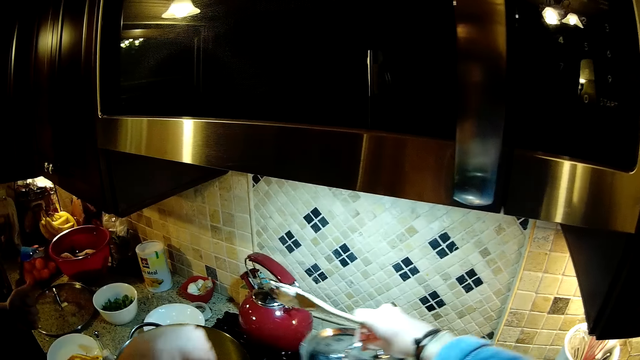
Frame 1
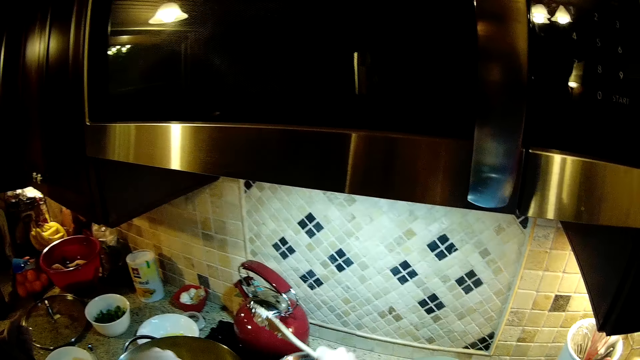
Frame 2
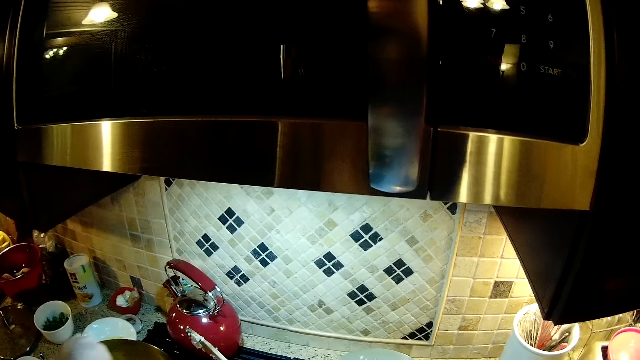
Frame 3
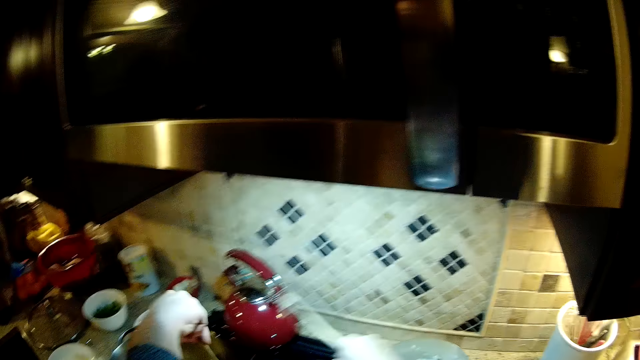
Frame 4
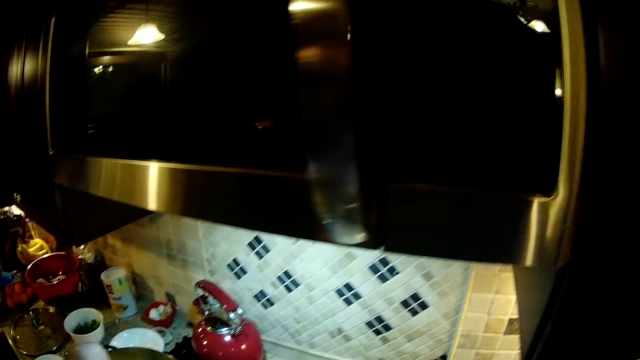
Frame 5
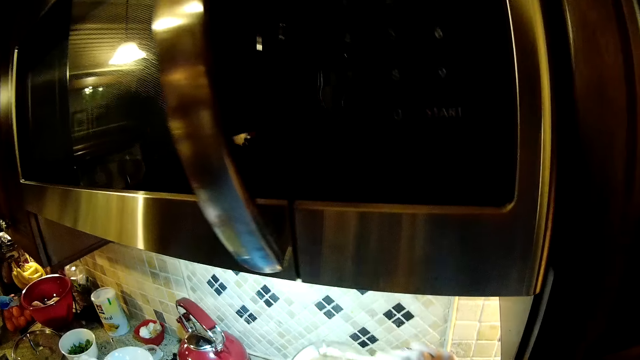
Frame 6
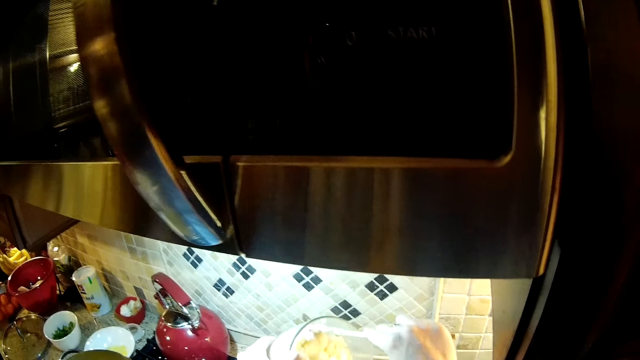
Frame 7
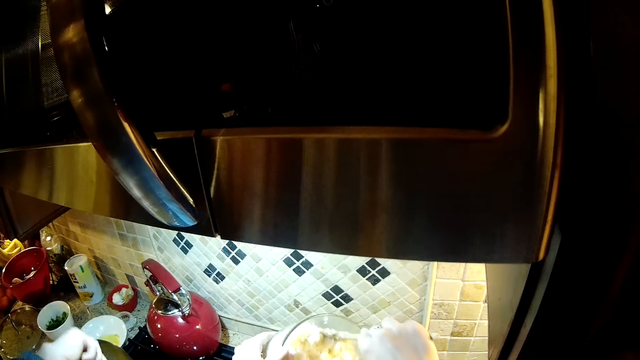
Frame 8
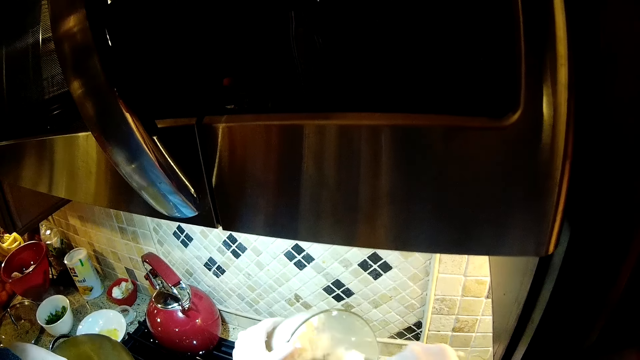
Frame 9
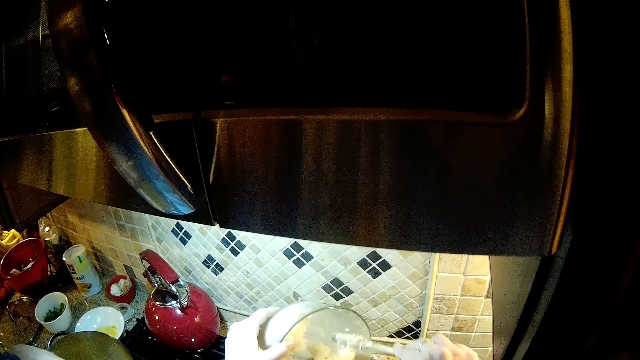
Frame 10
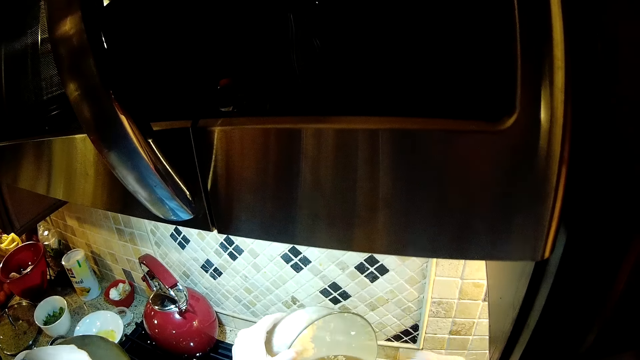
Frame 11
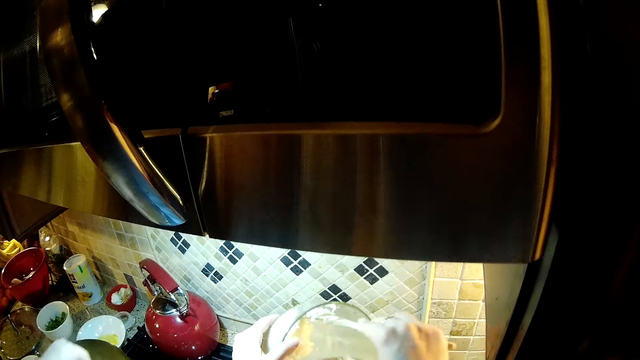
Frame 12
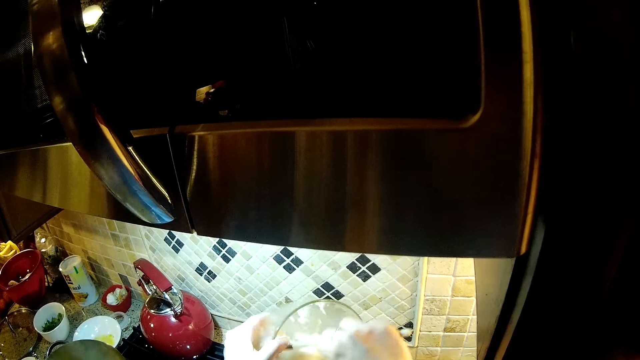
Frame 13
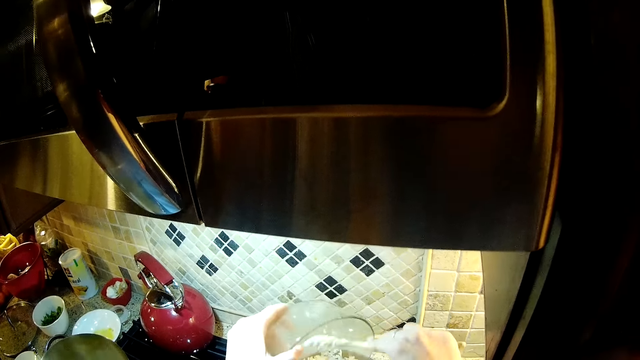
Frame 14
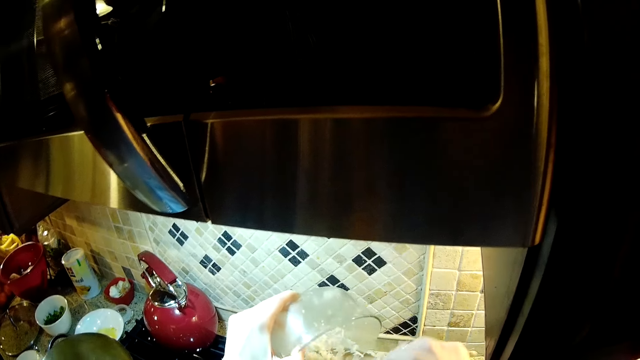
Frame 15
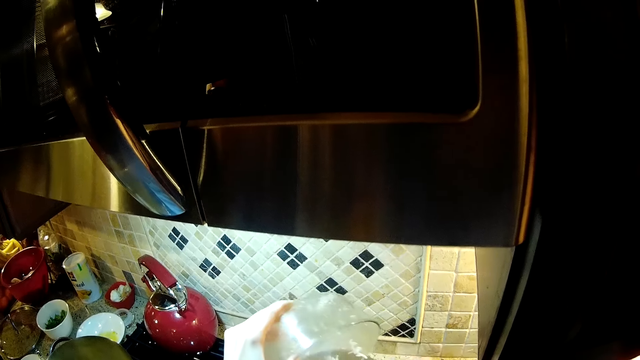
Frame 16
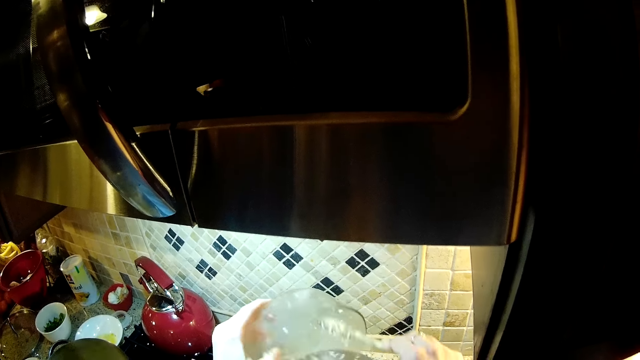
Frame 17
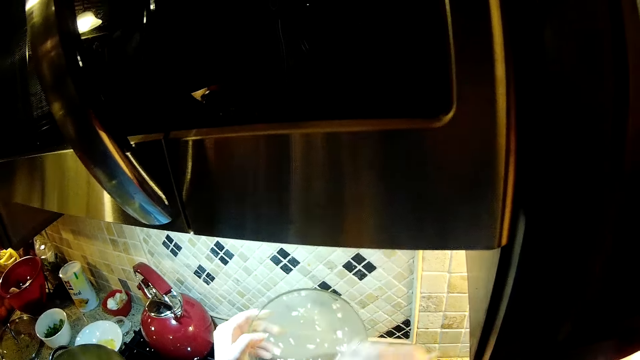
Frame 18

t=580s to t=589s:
The camera wearer removes a lid from the cooking pot. They serve rice. A person puts food in the cooking pan.

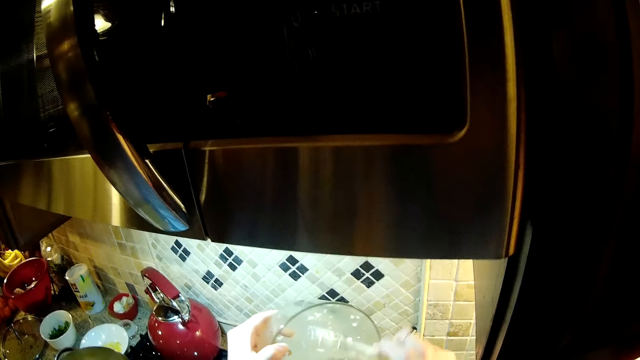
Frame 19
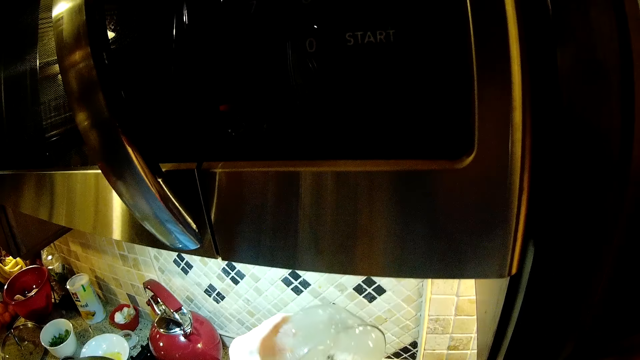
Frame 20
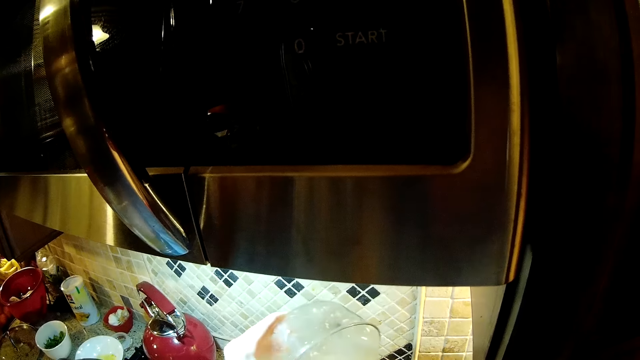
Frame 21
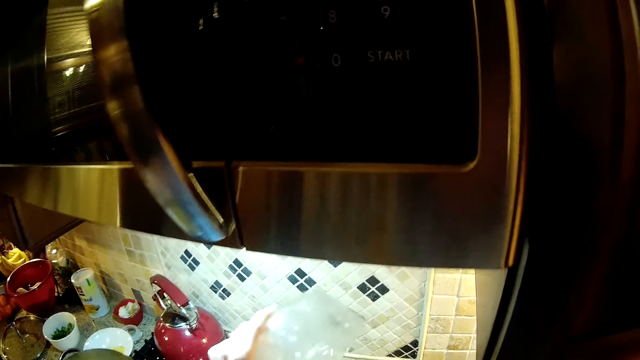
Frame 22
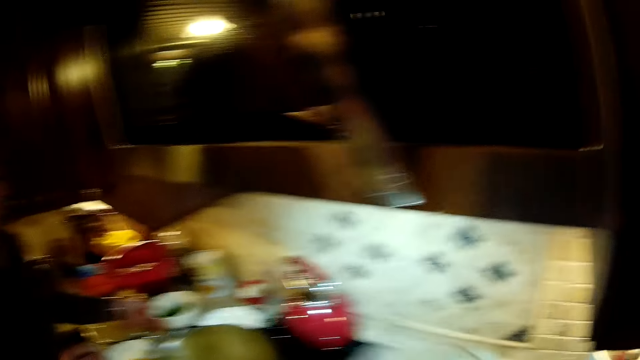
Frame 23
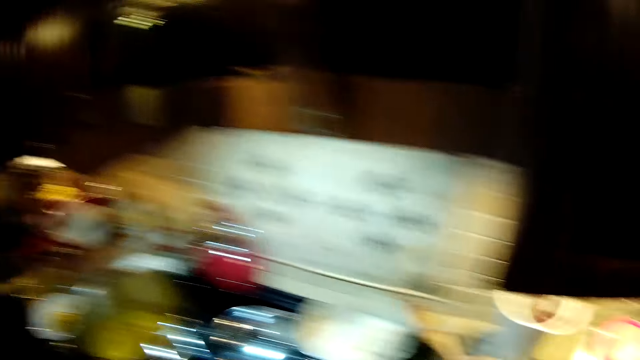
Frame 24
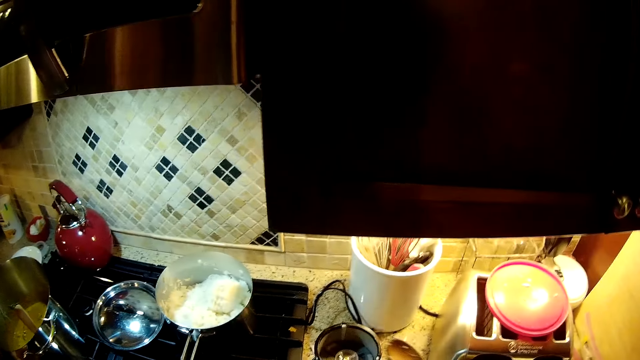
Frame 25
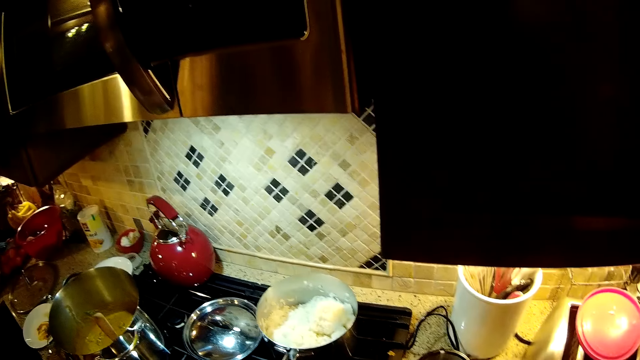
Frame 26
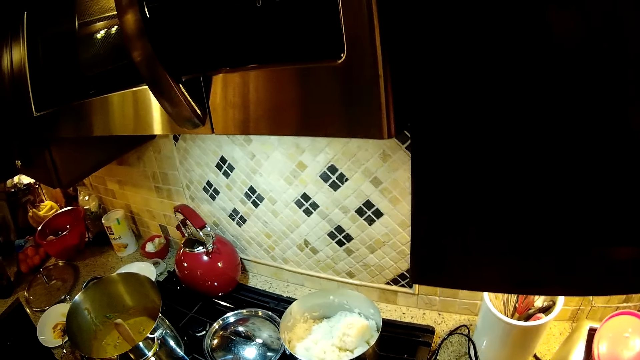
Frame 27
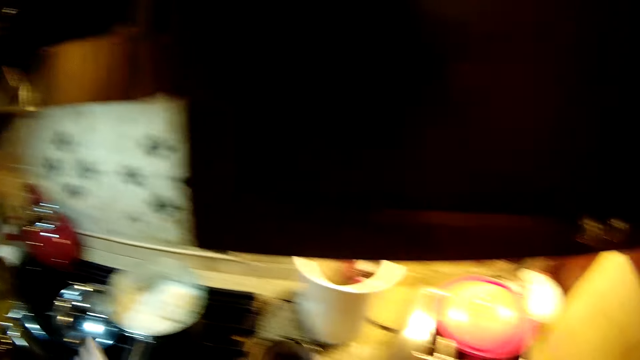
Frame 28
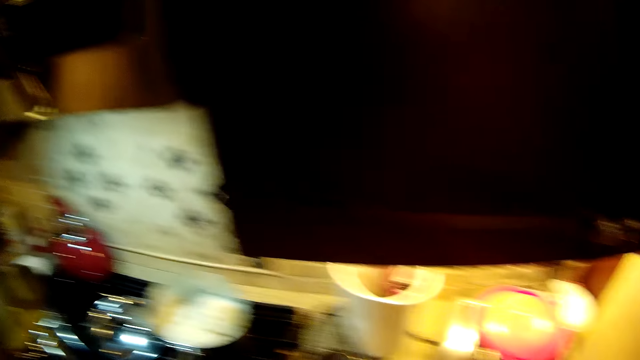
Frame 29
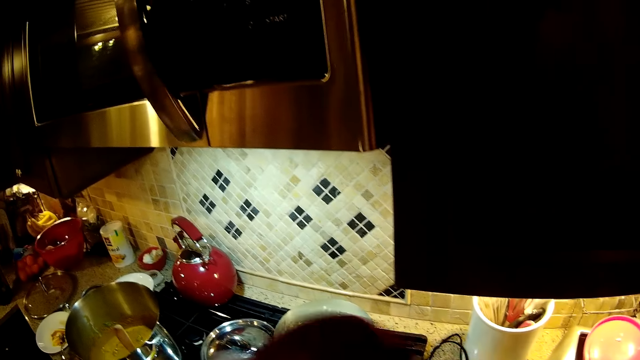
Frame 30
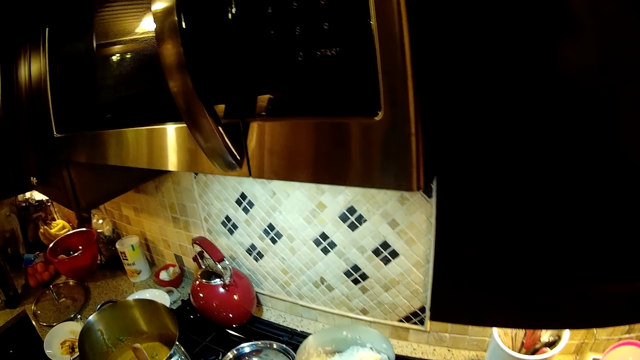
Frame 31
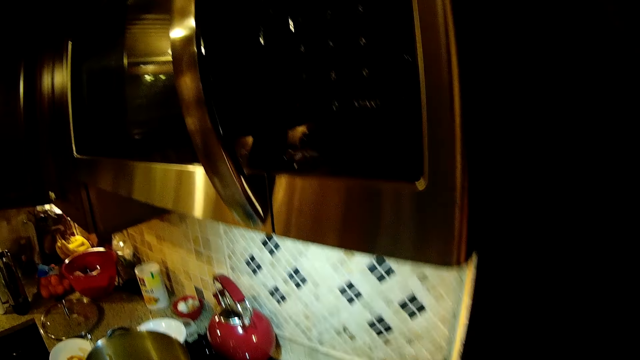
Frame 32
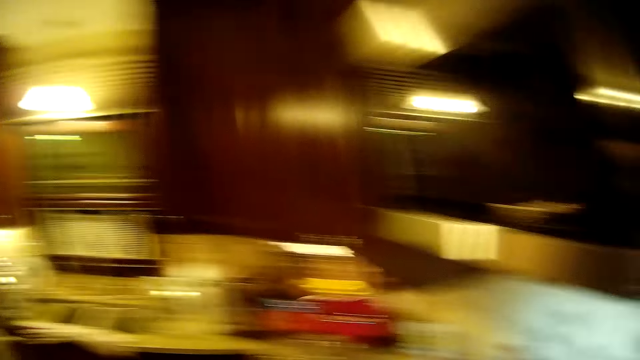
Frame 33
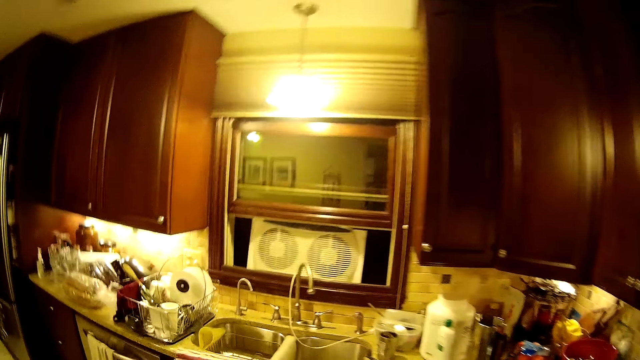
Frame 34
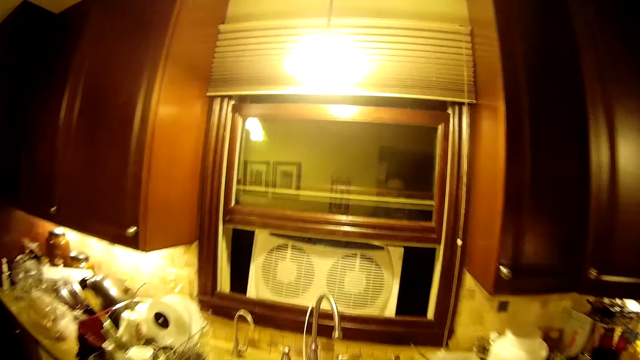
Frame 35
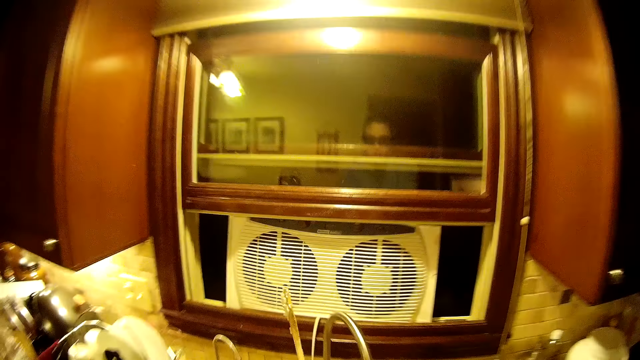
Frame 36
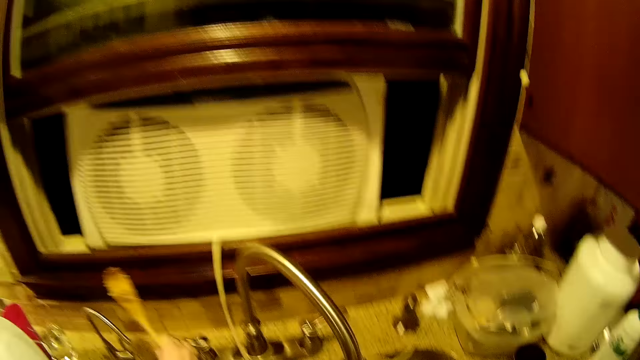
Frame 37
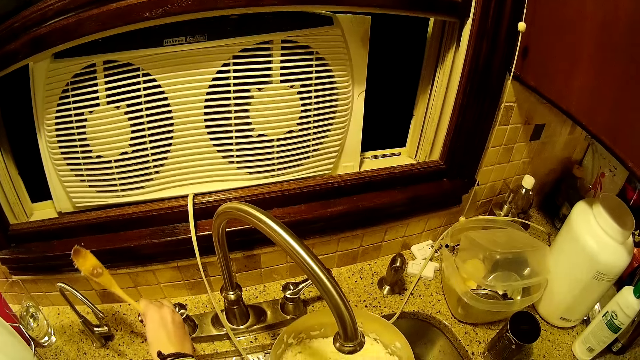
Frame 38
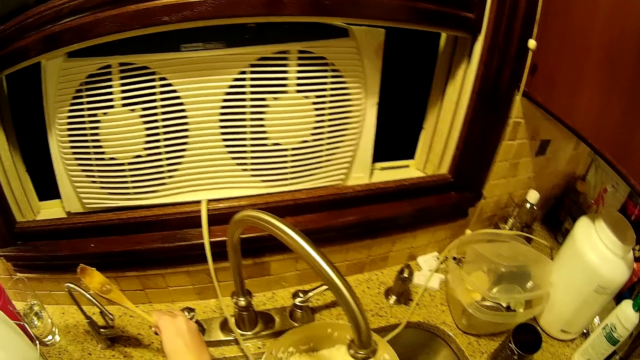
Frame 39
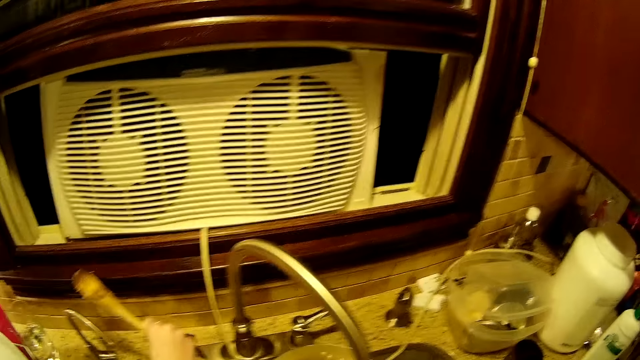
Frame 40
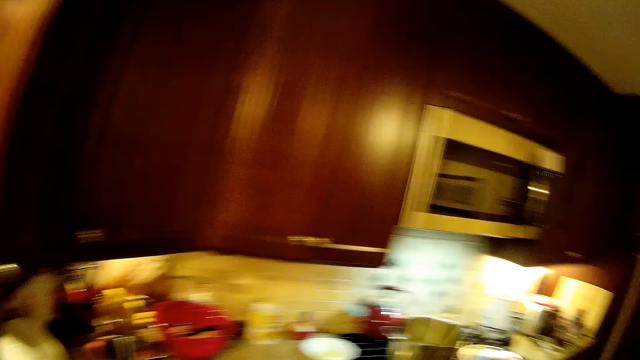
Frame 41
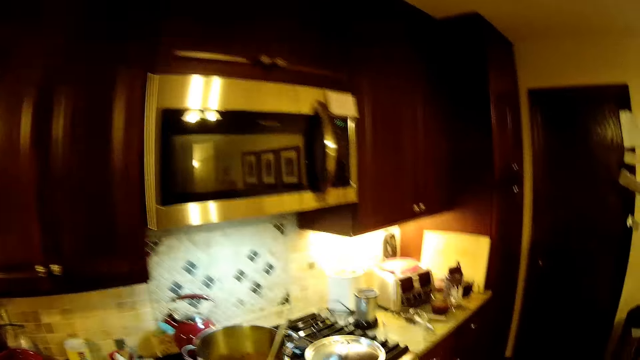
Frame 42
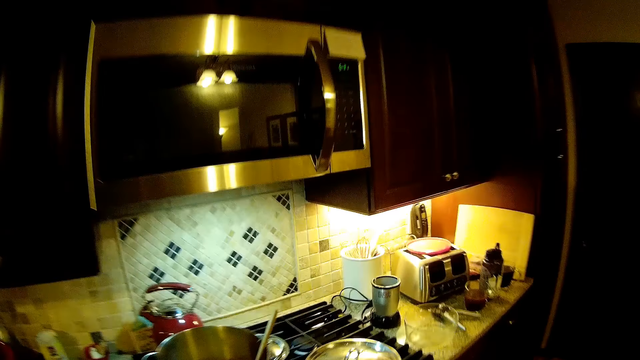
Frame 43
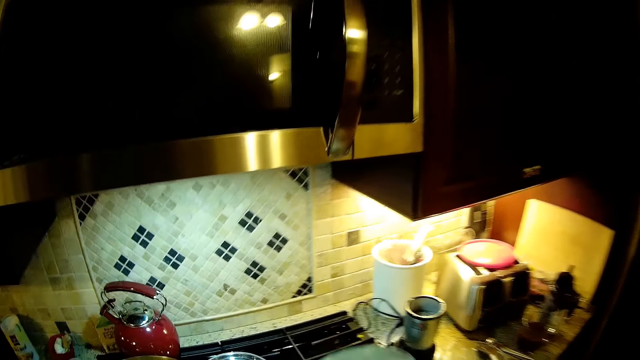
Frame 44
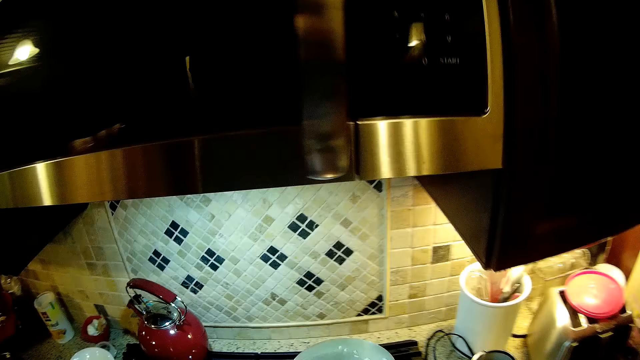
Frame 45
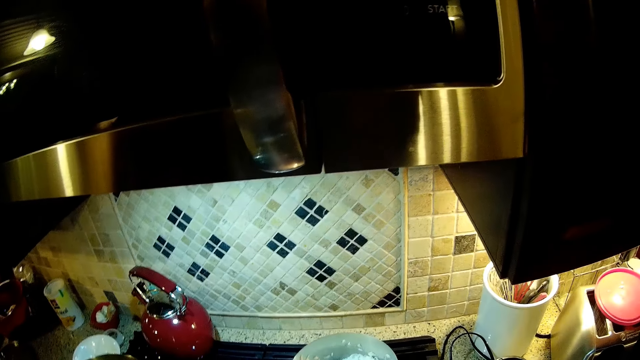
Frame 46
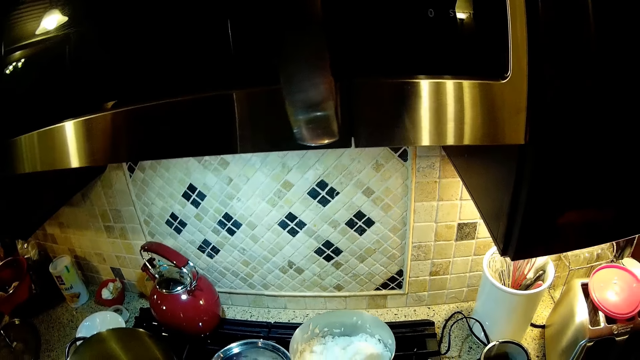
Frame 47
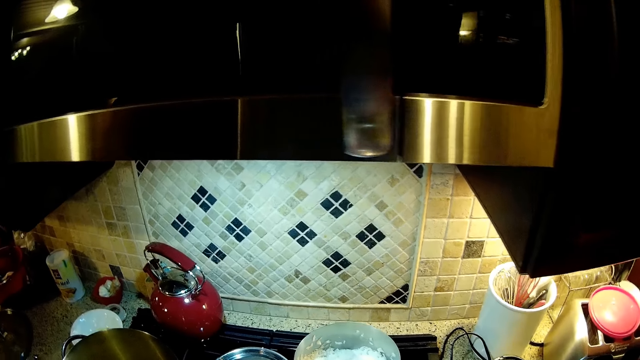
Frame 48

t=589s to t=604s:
The camera wearer takes food in the bowl with the left hand. The person picks a bowl from the surface. The camera wearer walks towards the sink and puts the cooking pot on the sink. The person puts water in the bowl and stares in the kitchen. The camera wearer puts the cooking pot on the cooker.
